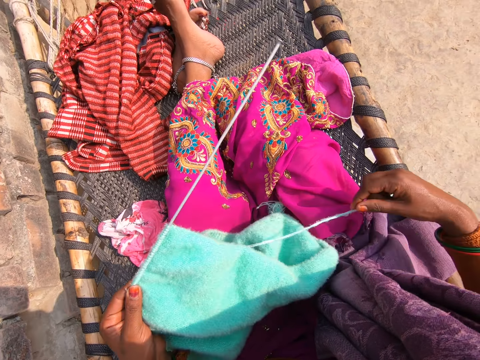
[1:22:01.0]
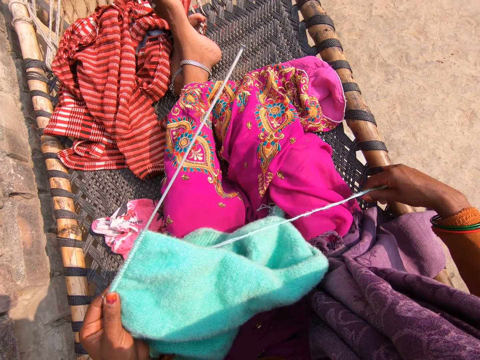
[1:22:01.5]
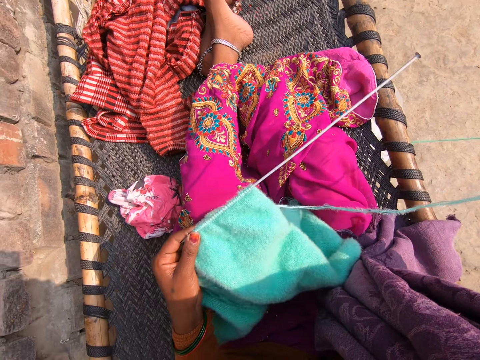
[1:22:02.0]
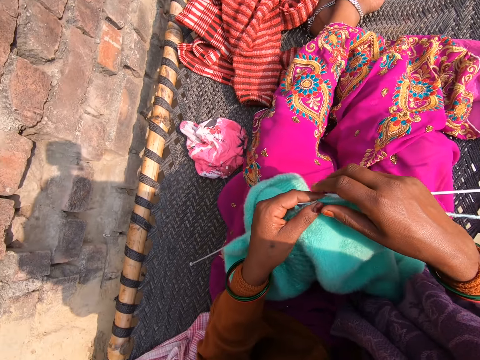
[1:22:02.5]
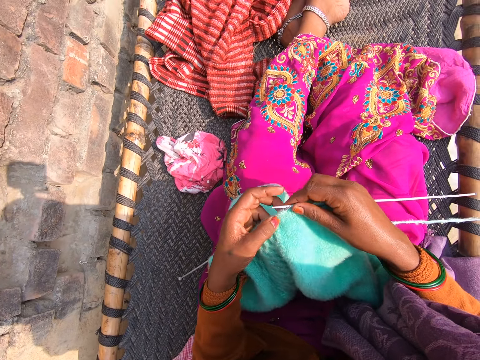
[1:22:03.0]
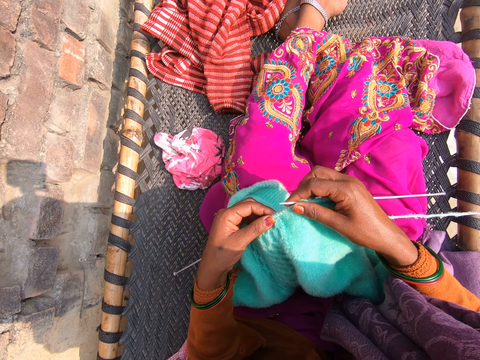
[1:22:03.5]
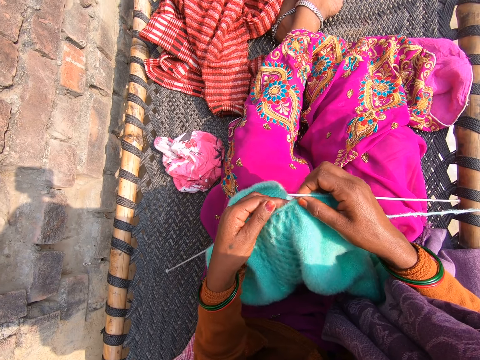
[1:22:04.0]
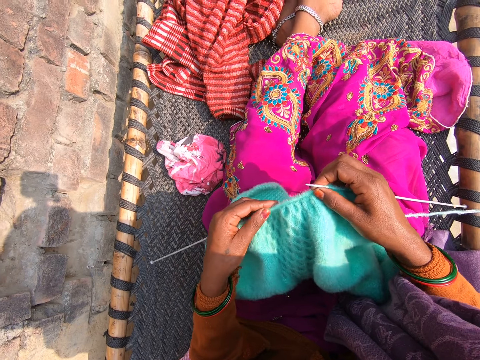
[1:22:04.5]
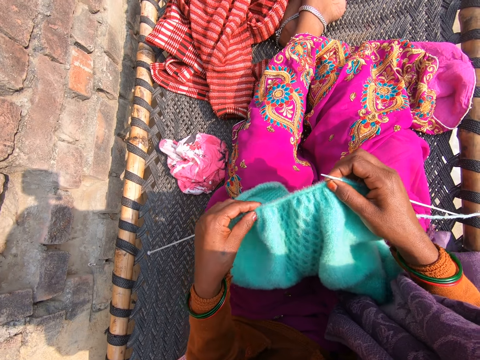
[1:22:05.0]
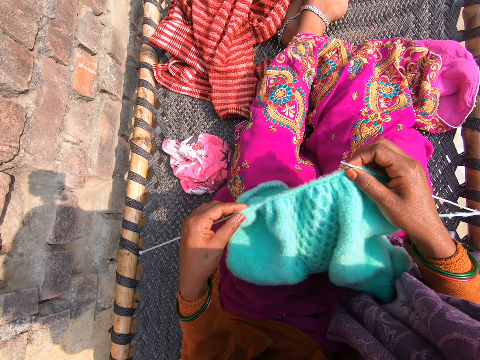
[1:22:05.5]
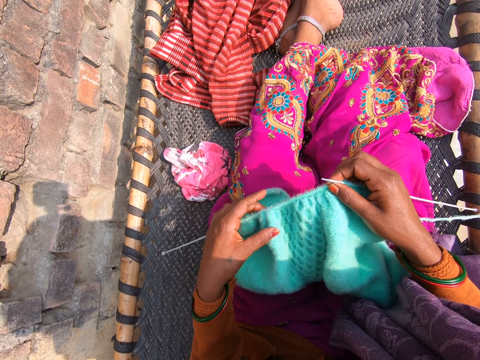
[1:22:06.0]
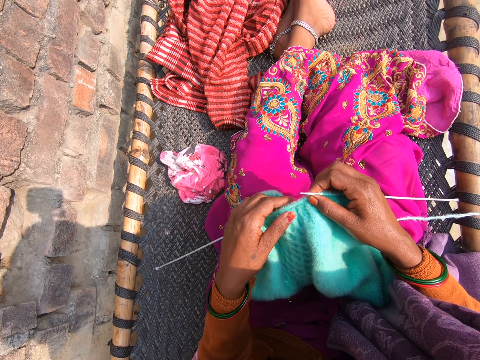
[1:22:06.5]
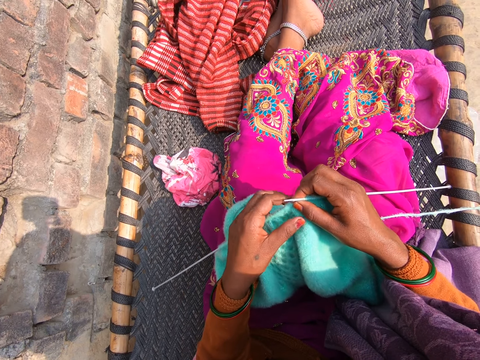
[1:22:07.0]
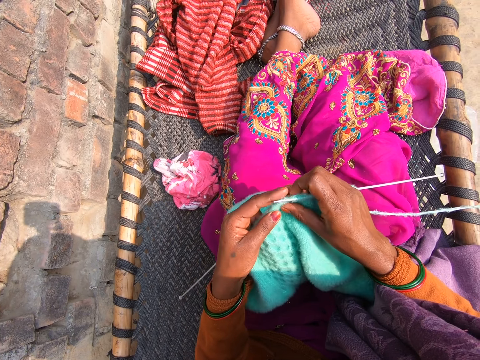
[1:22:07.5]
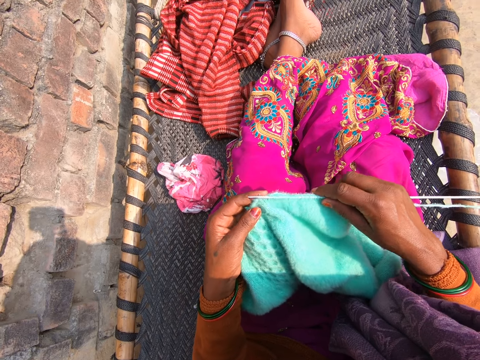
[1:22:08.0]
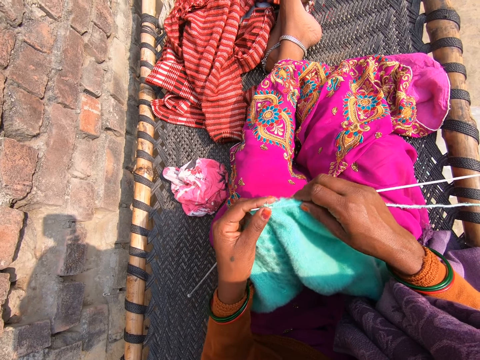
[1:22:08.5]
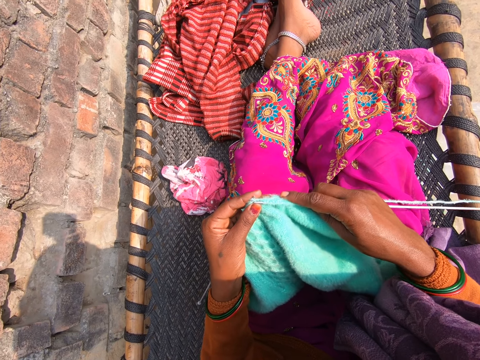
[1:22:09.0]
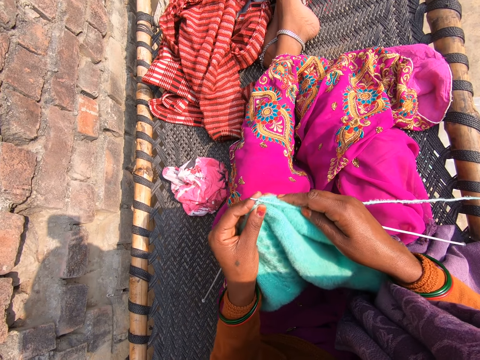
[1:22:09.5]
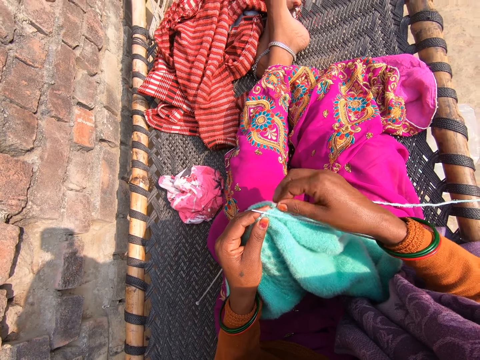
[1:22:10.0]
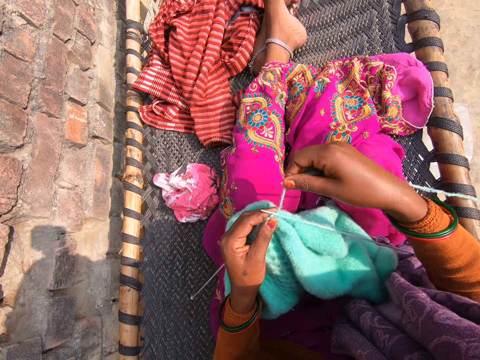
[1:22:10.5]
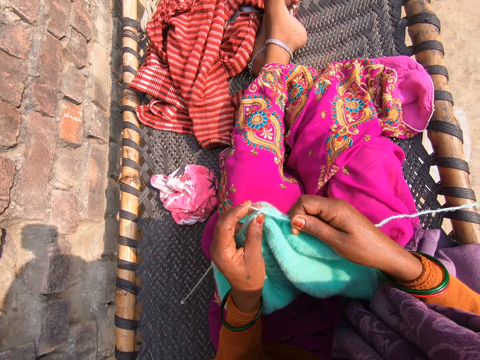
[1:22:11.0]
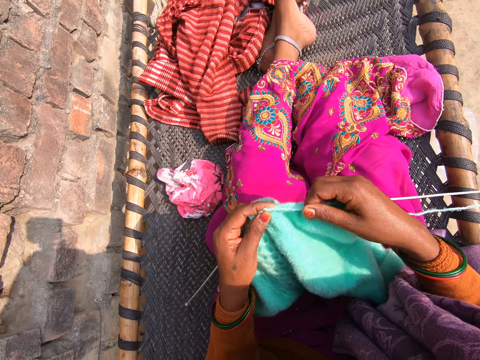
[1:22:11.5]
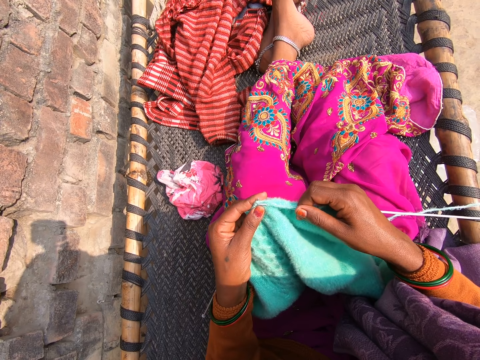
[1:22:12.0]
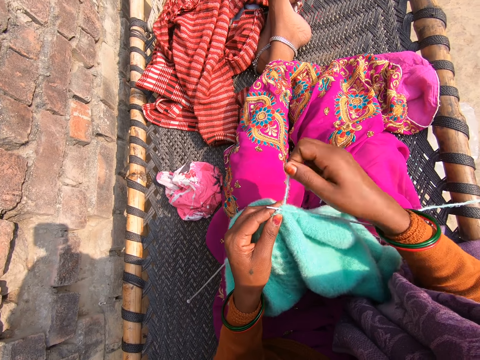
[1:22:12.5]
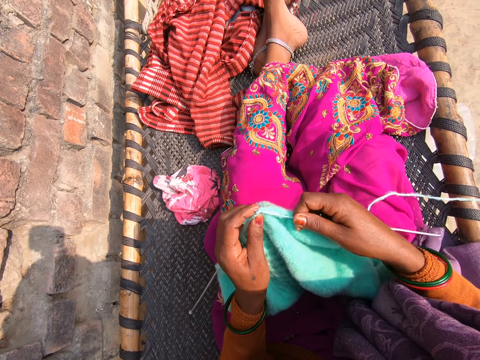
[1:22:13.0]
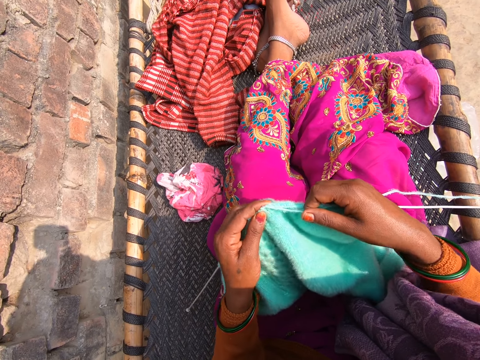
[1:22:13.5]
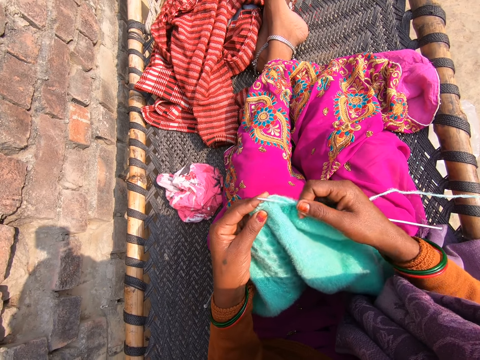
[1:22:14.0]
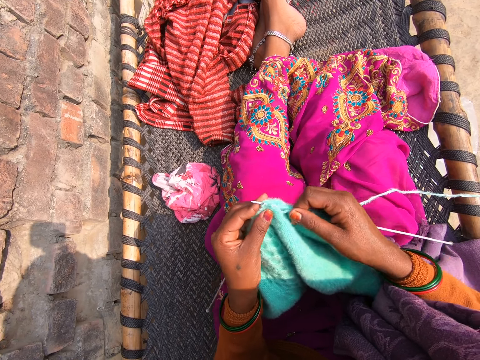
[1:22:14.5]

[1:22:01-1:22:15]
The camera wearer adjusts the knitted cloth. They knit the fabric with the wool and knitting pins.

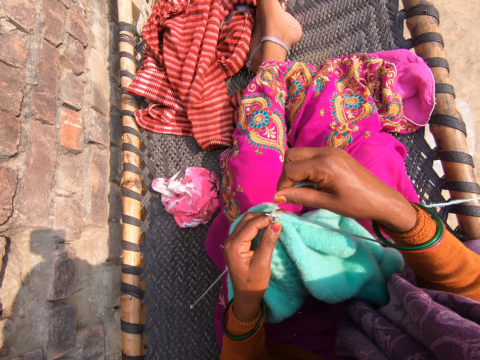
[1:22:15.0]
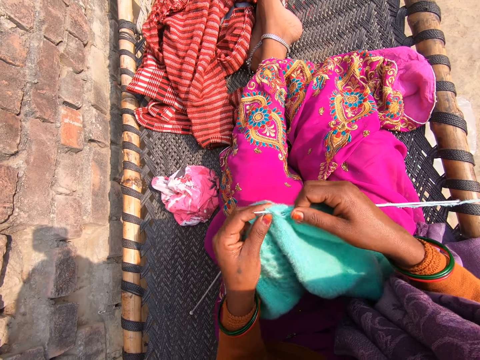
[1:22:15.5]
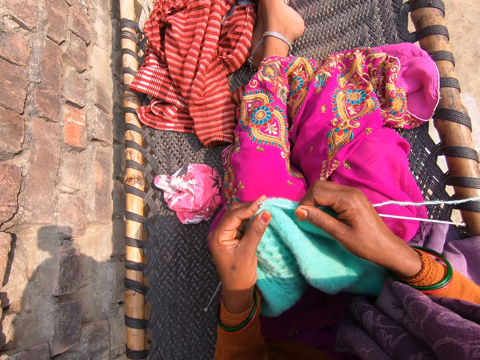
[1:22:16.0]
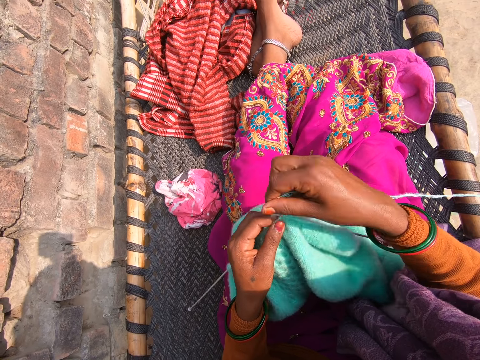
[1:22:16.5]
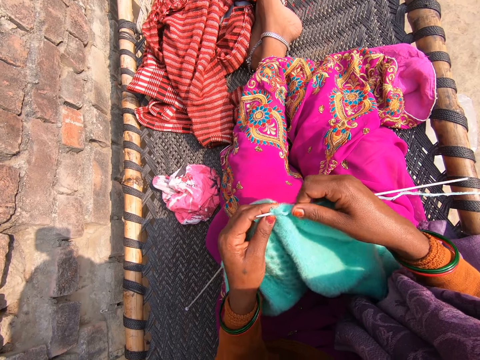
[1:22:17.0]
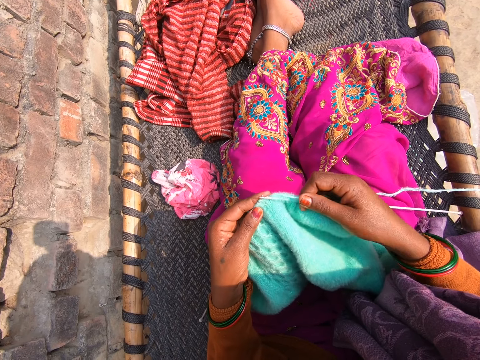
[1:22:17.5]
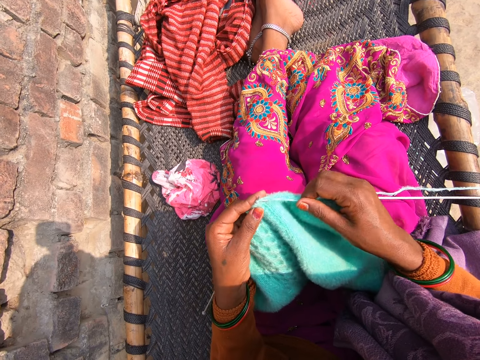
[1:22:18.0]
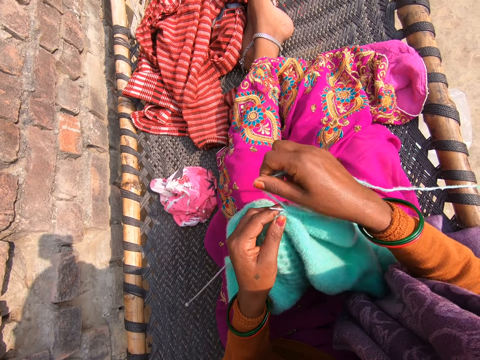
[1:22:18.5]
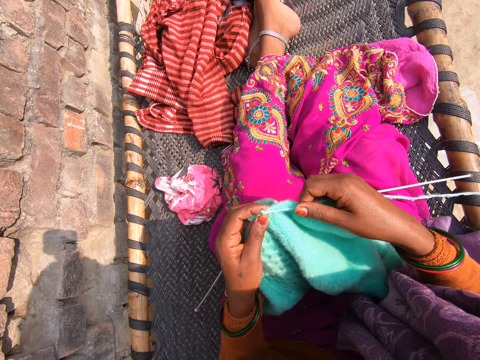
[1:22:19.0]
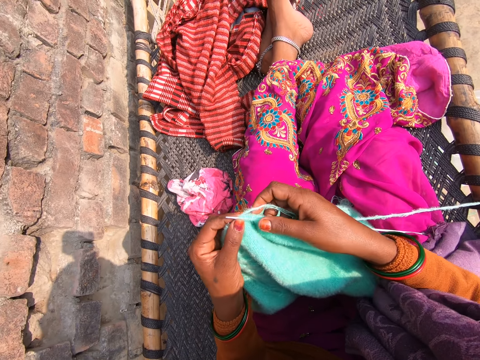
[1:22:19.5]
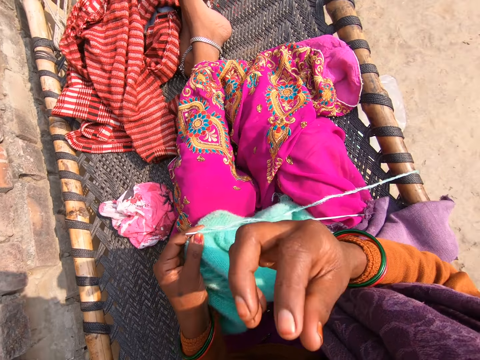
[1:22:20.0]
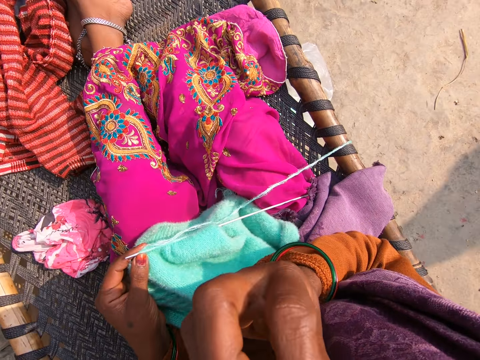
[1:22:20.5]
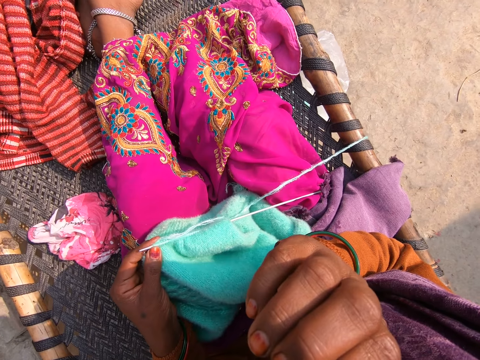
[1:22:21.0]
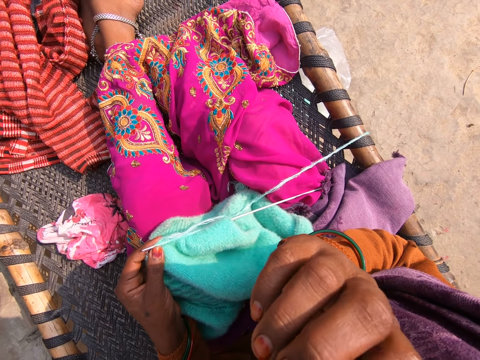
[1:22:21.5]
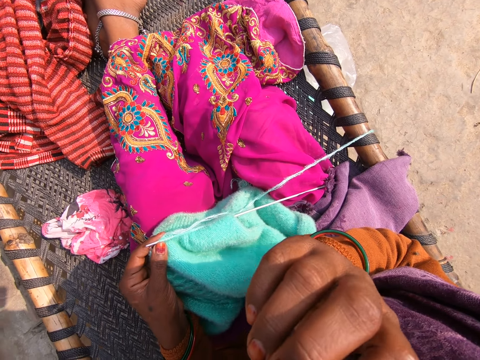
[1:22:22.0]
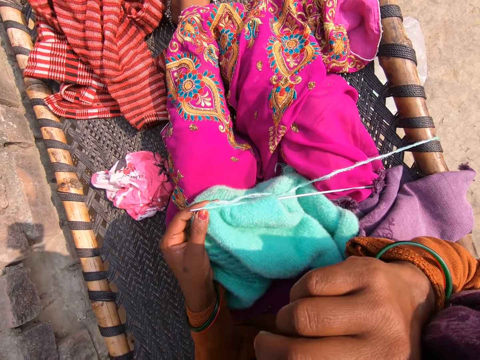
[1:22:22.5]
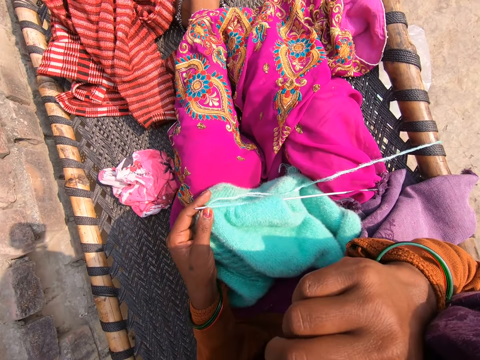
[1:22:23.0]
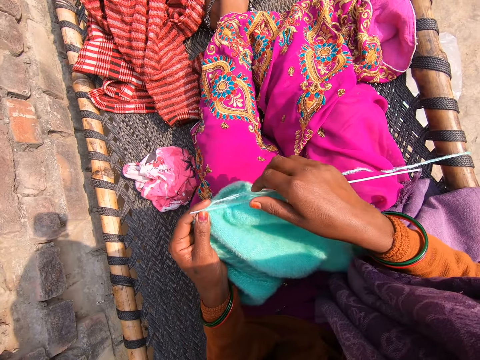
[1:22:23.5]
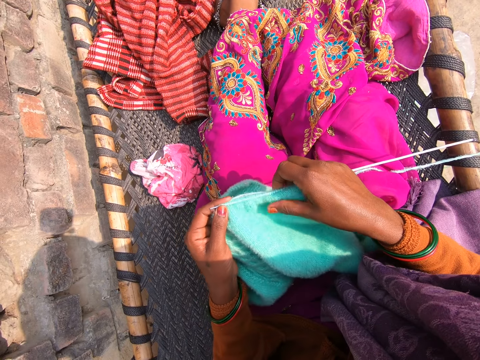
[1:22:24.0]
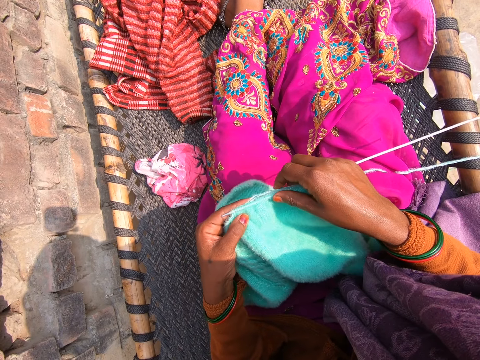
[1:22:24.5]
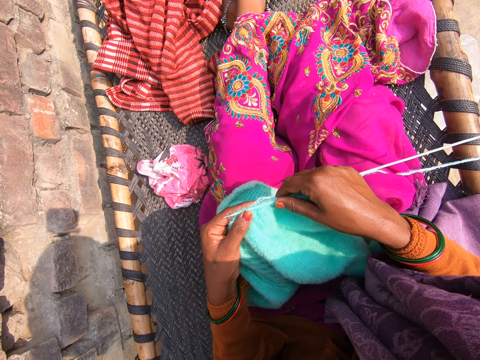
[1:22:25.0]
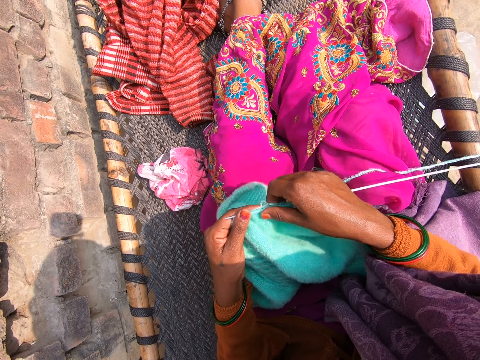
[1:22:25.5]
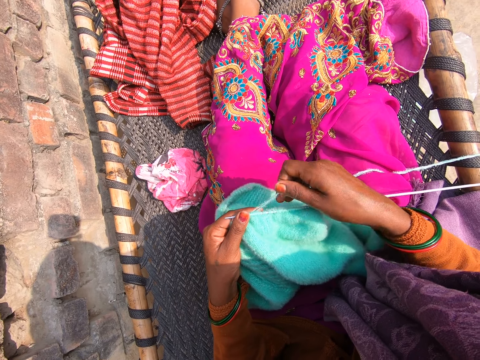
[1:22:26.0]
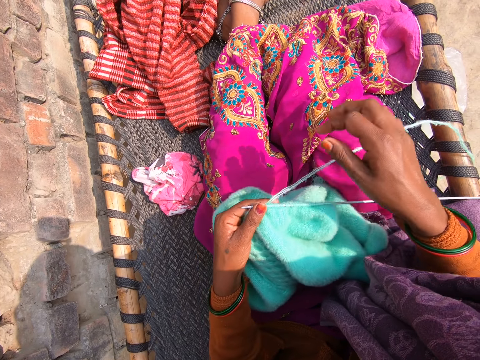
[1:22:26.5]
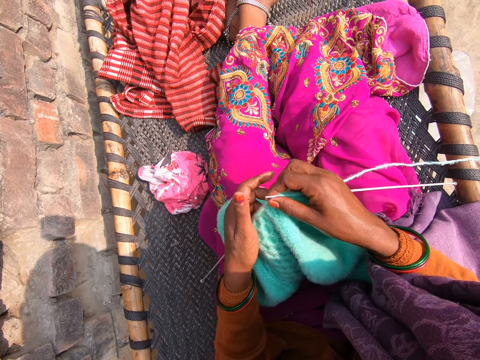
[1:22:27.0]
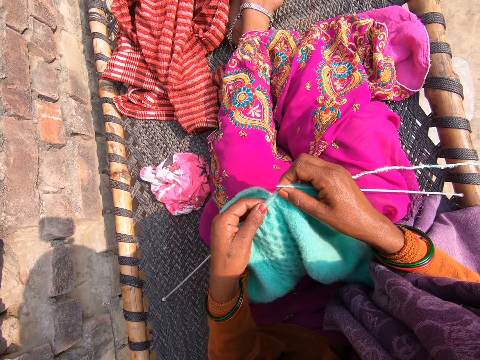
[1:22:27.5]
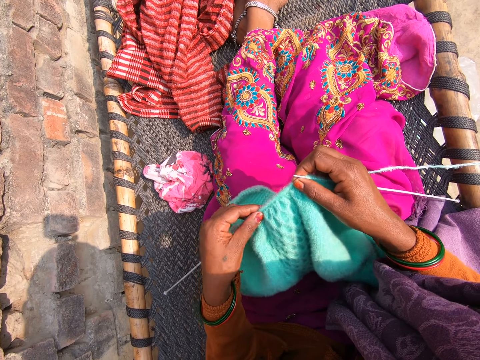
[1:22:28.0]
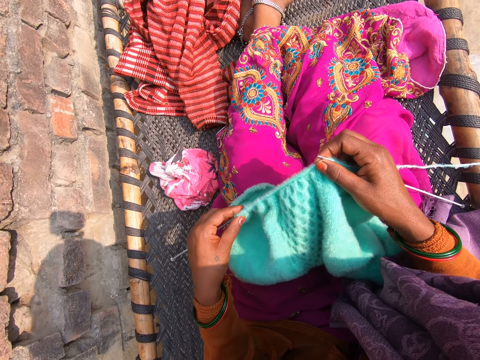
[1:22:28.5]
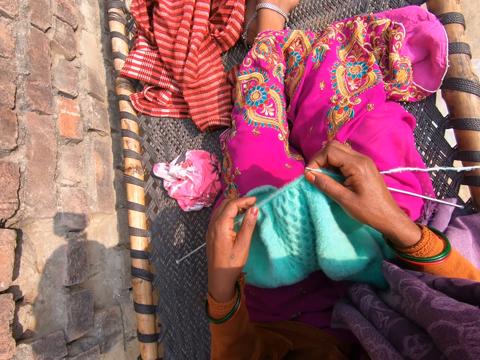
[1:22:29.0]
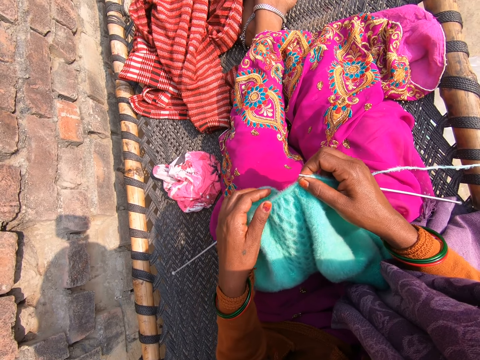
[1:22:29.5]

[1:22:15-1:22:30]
The camera wearer knits a piece of cloth. She cleans her nose with her right hand. She touches something. She knits the fabric with the wool and knitting pins.
